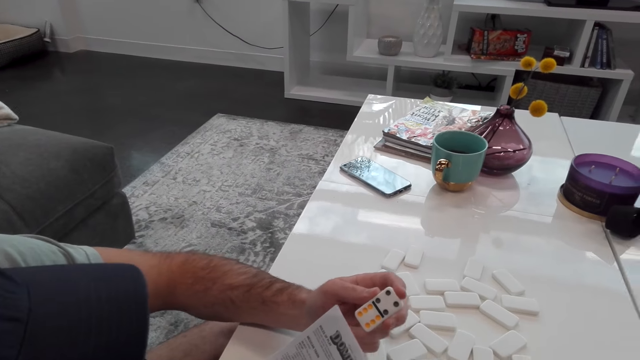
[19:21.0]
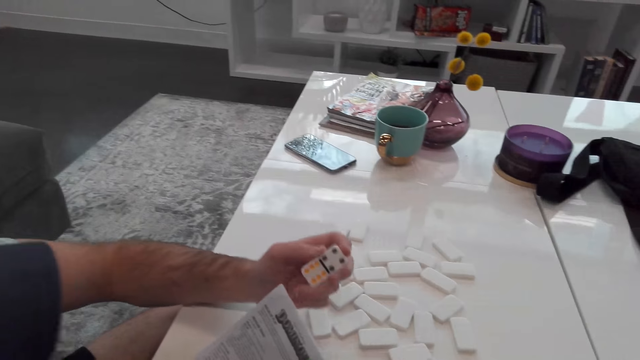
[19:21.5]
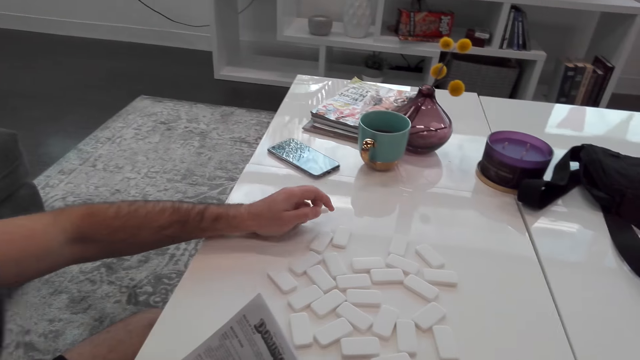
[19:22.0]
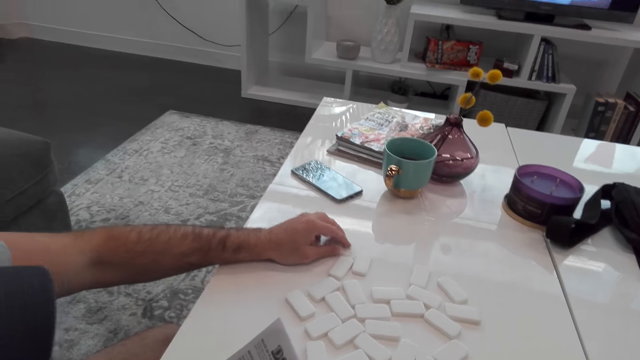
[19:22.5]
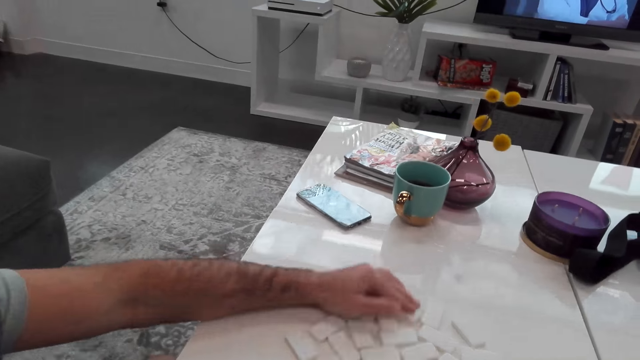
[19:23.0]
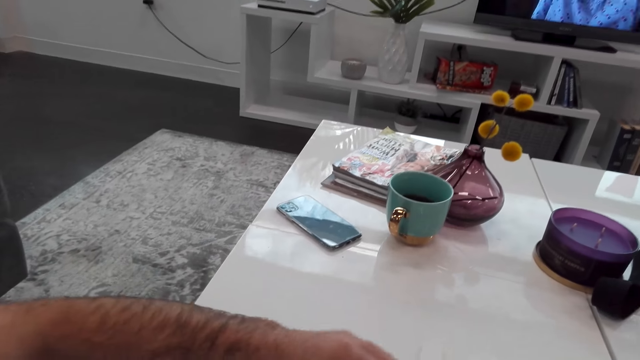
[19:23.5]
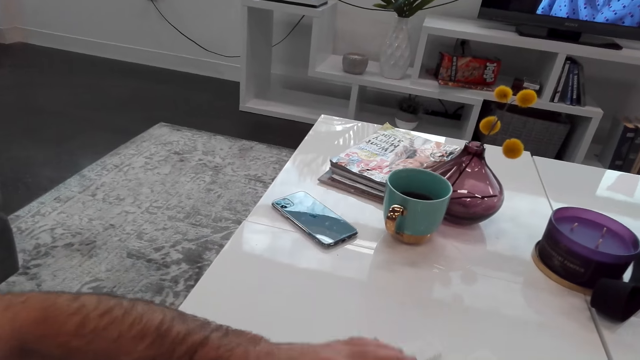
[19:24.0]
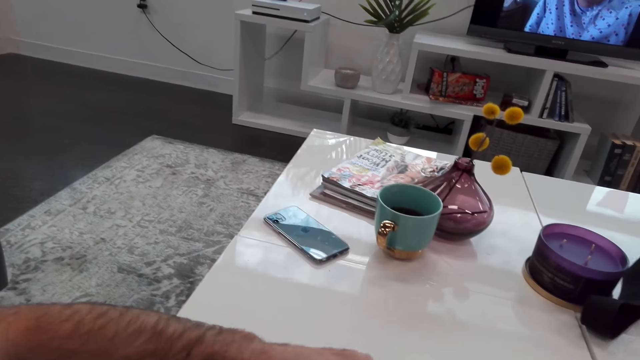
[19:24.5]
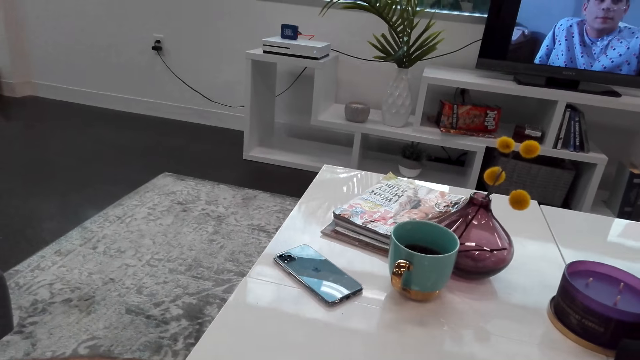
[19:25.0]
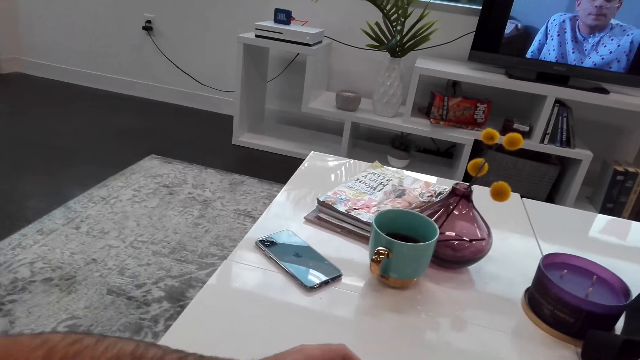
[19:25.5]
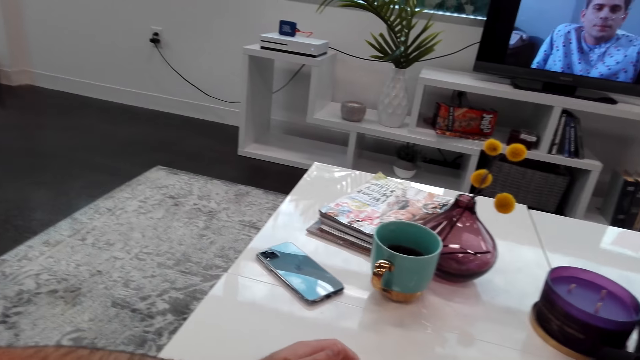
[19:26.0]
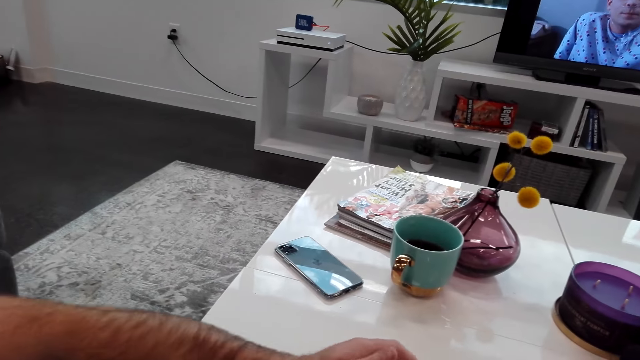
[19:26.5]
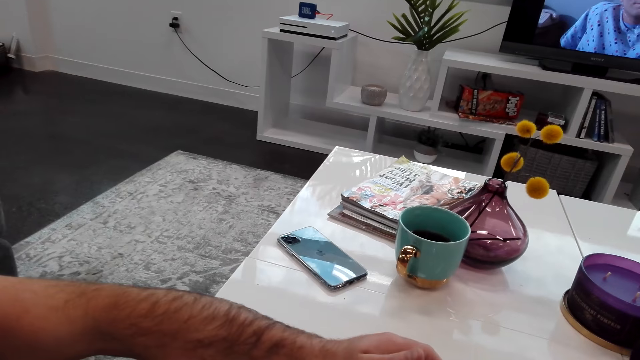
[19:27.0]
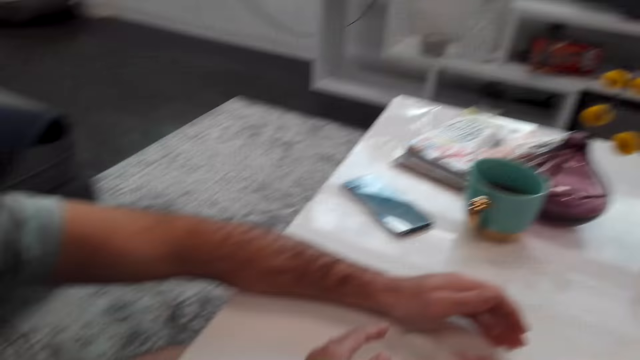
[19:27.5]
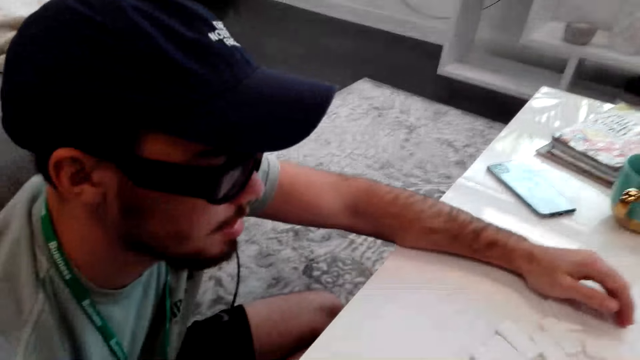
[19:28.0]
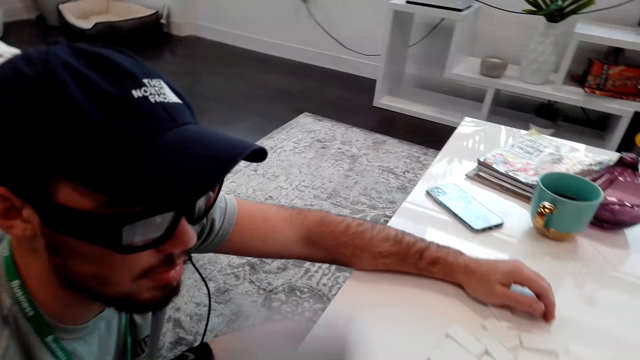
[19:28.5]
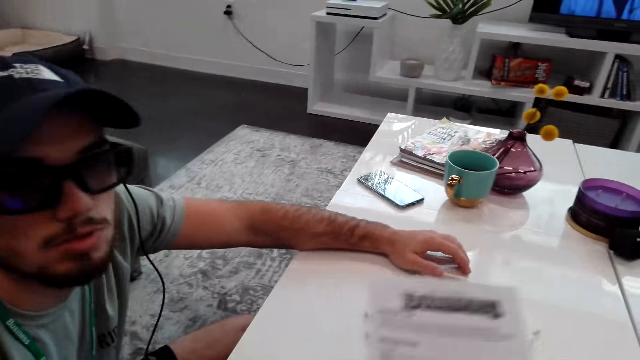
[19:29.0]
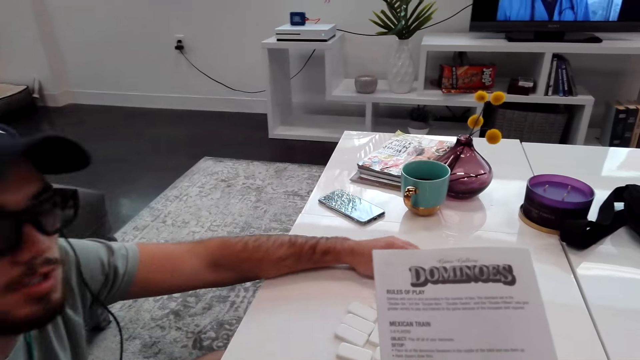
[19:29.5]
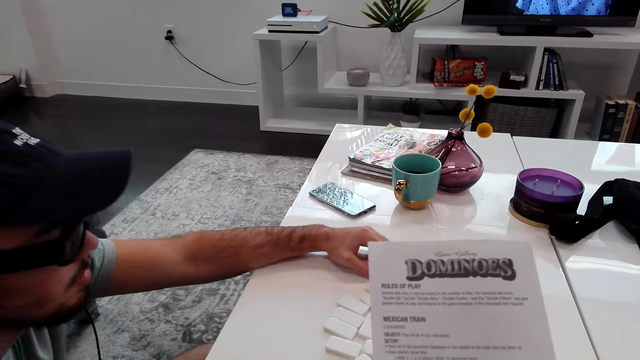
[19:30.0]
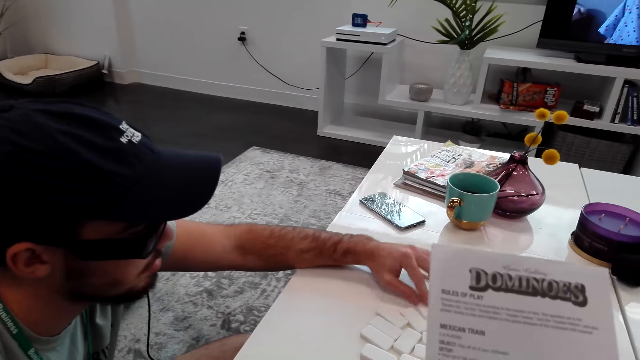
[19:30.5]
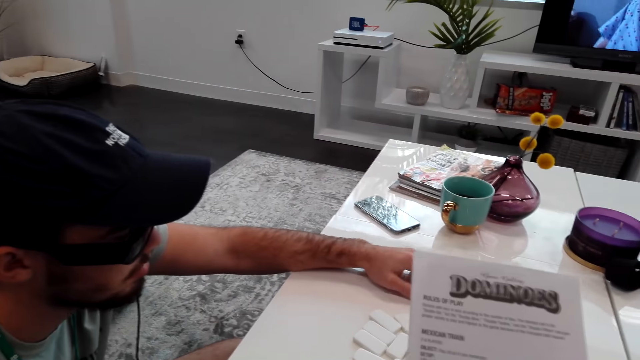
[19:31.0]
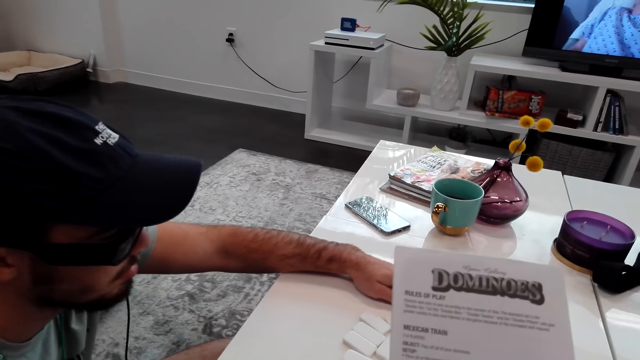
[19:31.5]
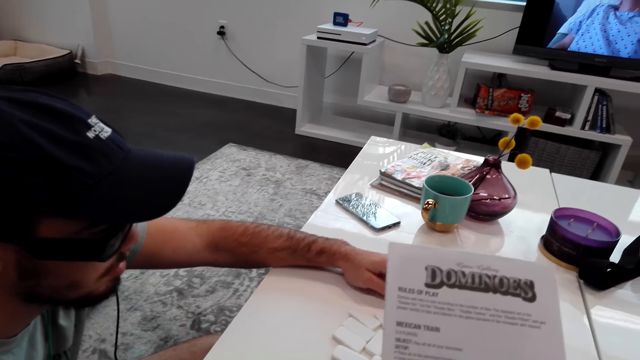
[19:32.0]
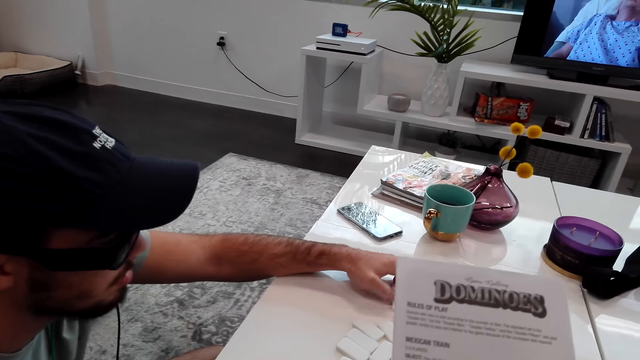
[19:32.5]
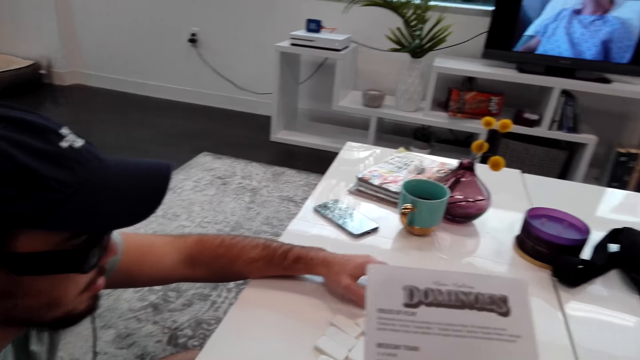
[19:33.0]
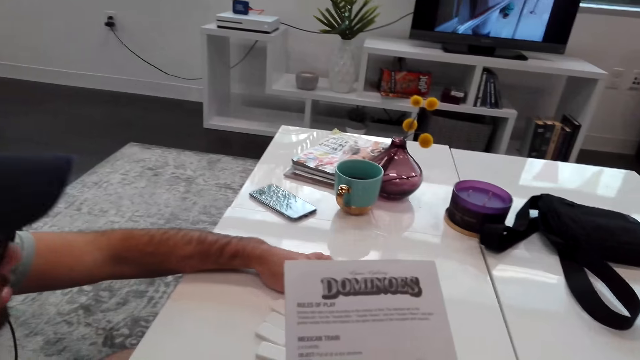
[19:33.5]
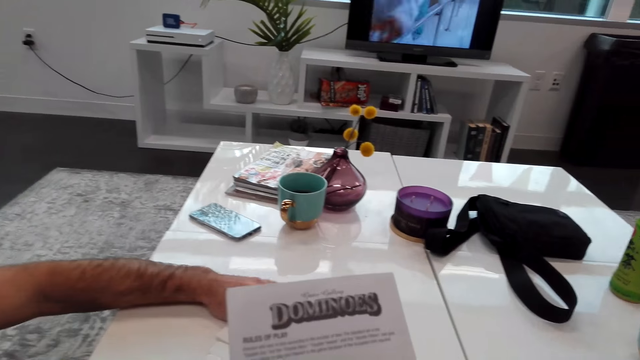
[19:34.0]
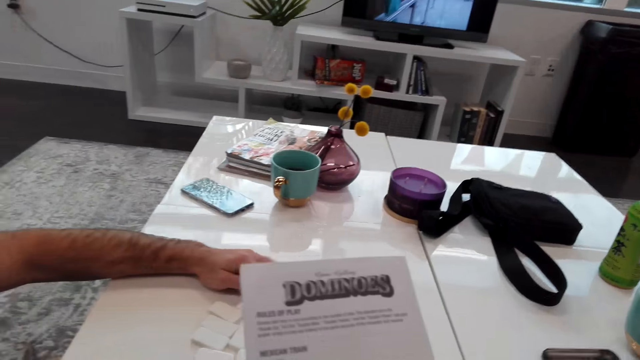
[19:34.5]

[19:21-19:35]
The man places the dominoes block on the table and moves the dominoes blocks. The camera wearer takes the instruction book and stares at the instruction book. The man counts the dominoes blocks on the table.

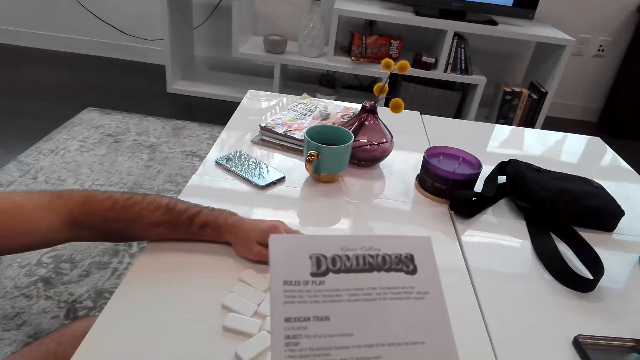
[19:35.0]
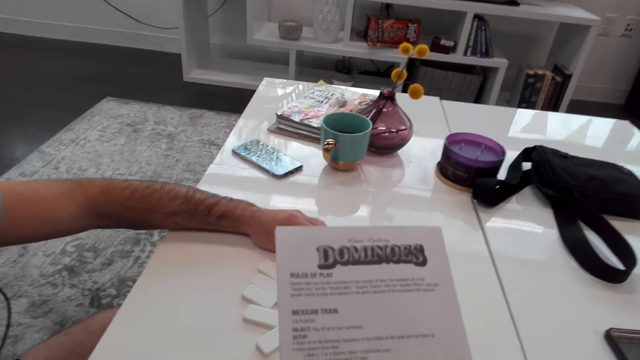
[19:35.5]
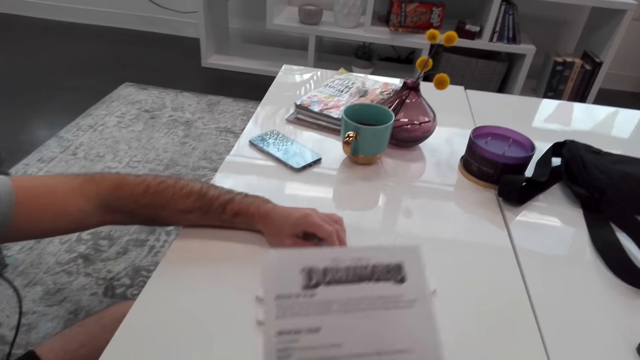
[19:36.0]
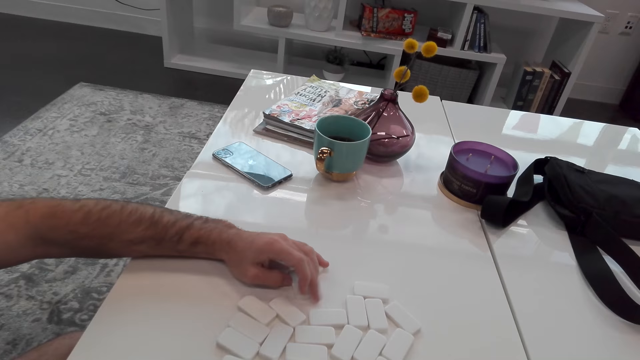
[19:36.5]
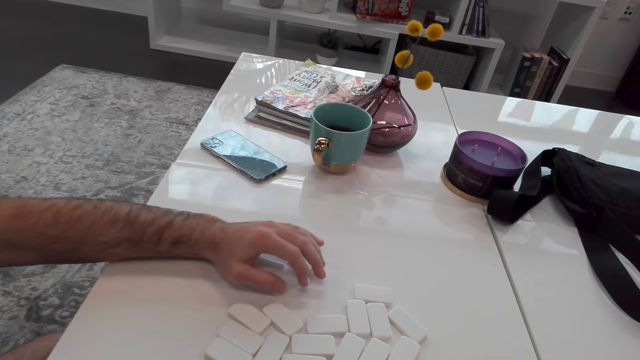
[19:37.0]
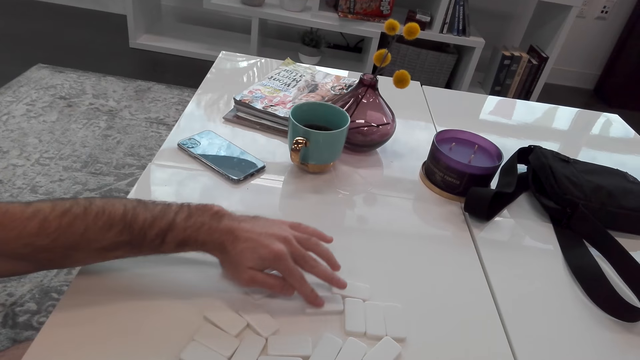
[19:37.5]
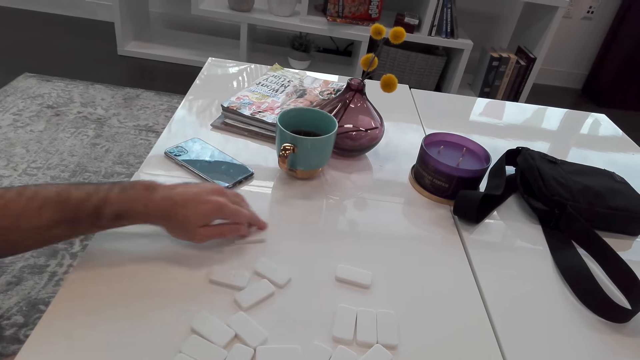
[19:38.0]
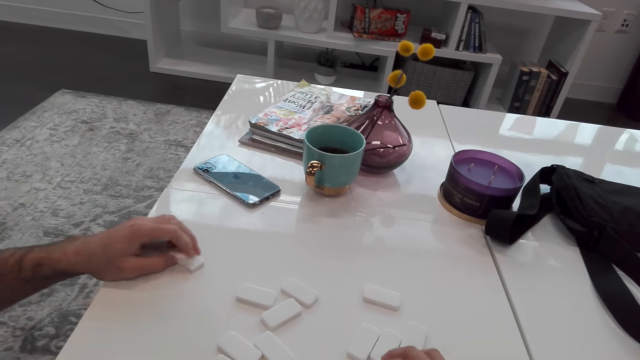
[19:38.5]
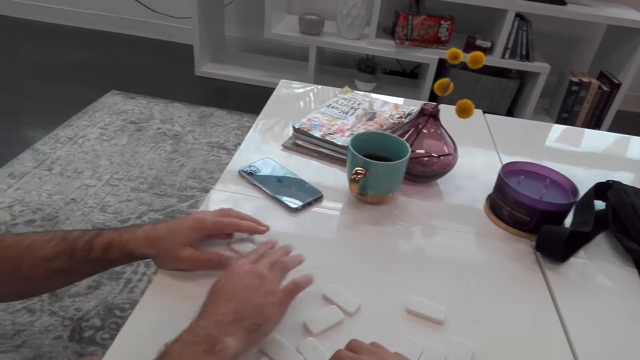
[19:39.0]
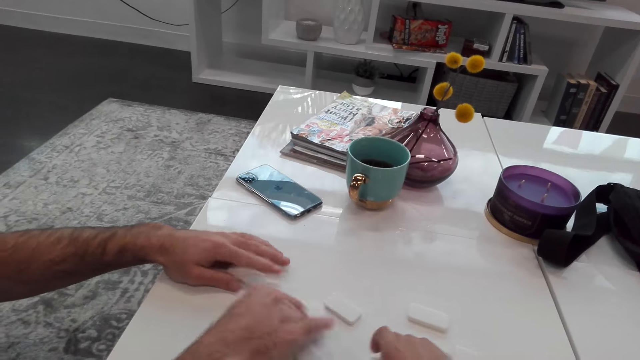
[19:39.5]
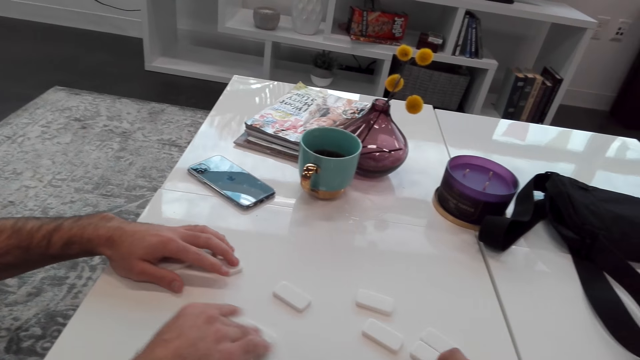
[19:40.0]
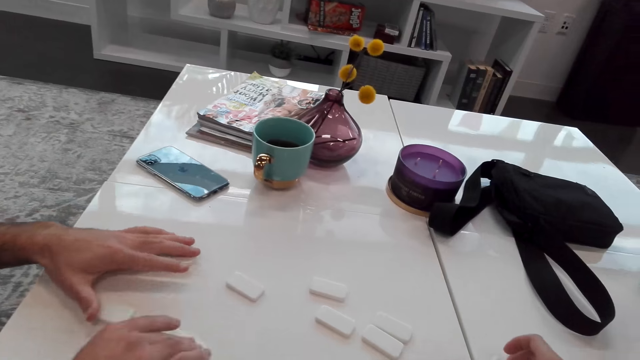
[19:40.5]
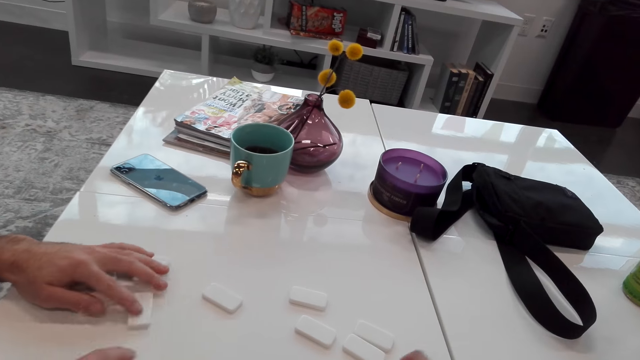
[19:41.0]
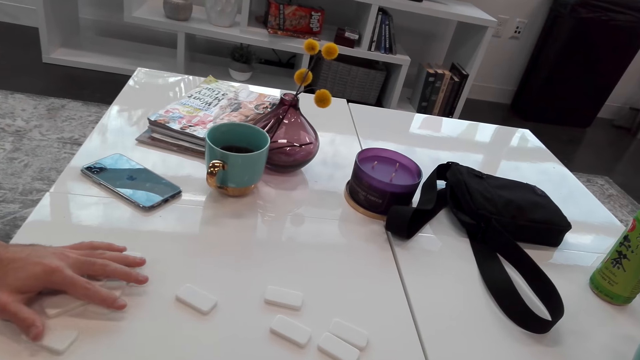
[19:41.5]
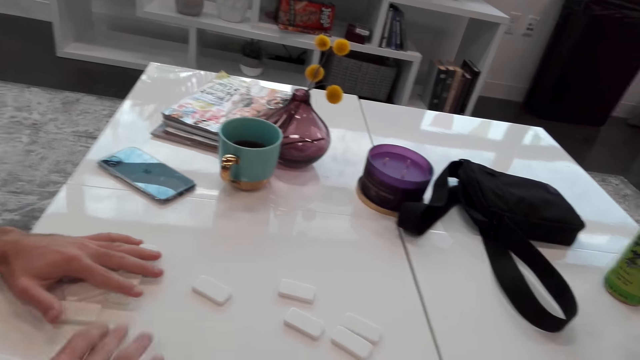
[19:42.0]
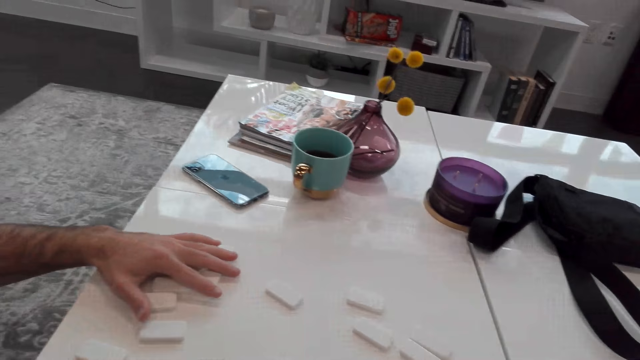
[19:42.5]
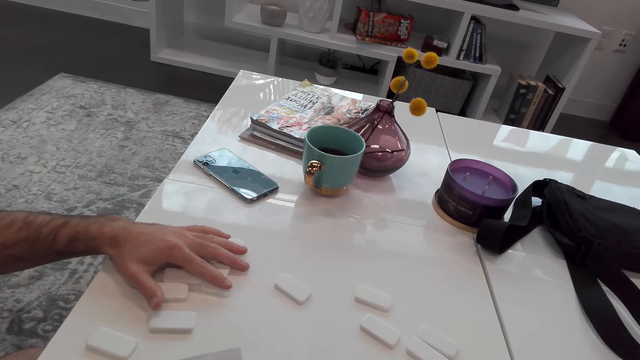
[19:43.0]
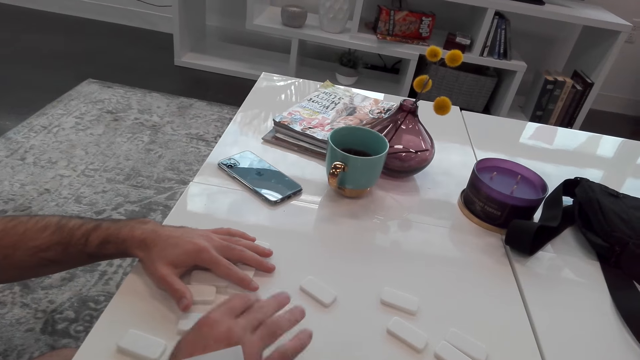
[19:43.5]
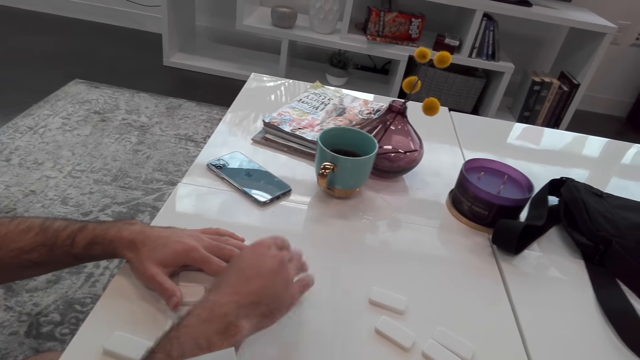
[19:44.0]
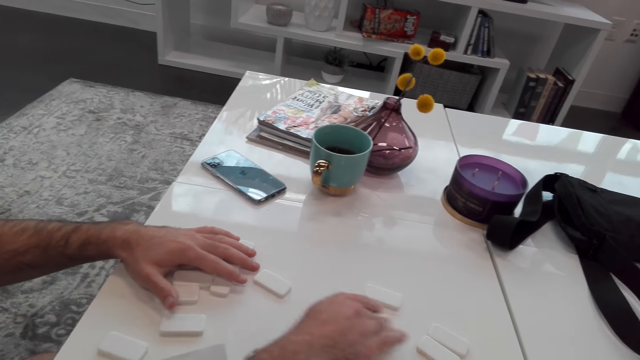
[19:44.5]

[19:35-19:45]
The man moves the domino players.
